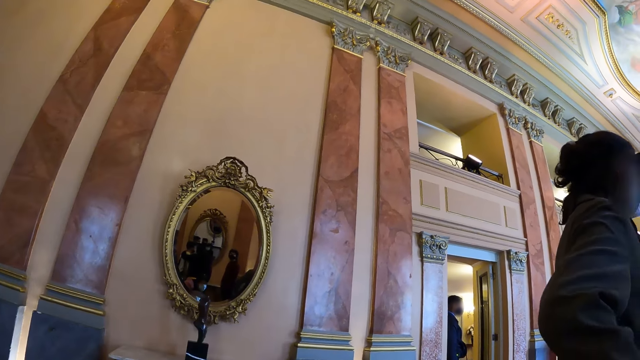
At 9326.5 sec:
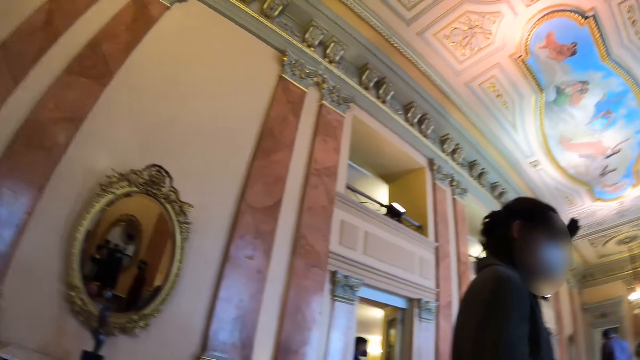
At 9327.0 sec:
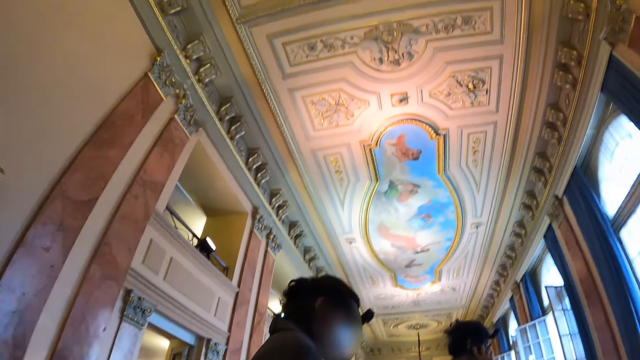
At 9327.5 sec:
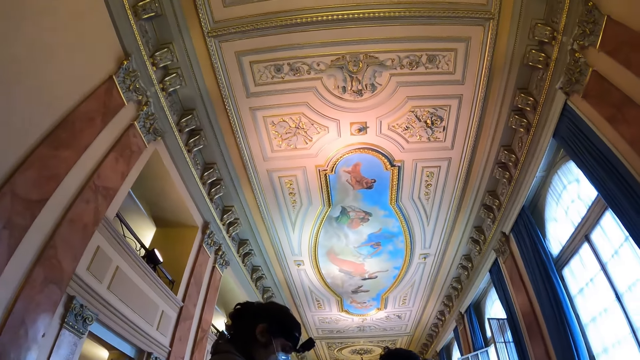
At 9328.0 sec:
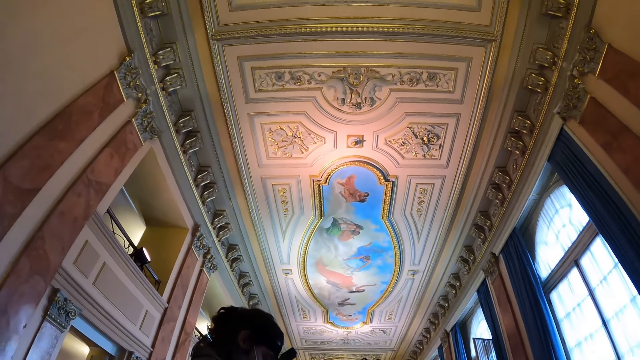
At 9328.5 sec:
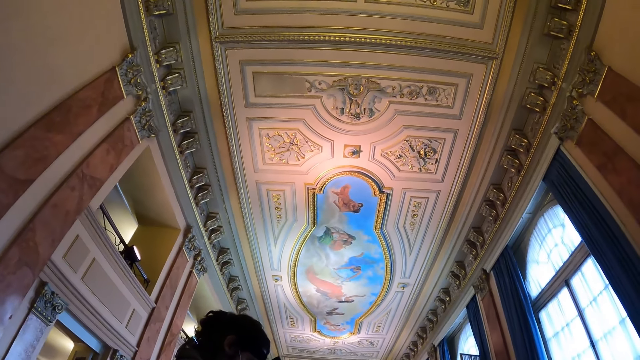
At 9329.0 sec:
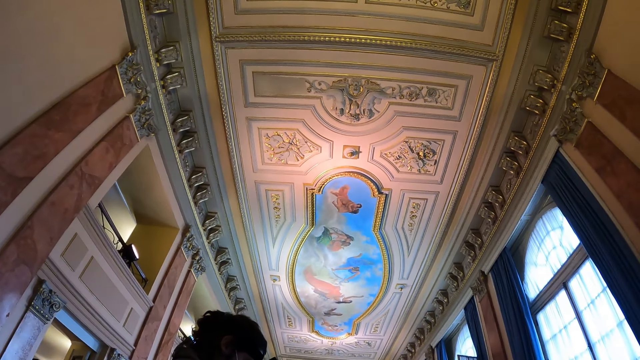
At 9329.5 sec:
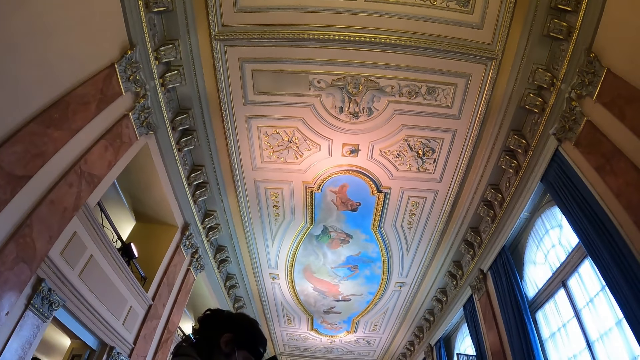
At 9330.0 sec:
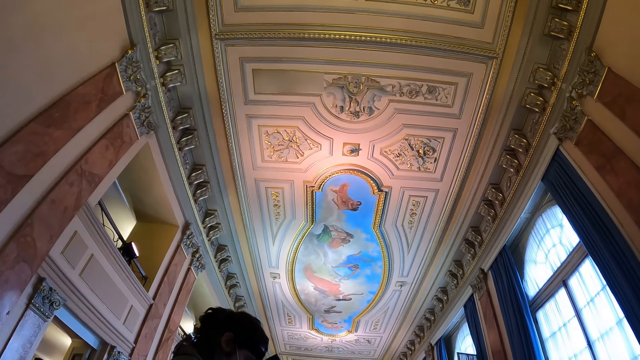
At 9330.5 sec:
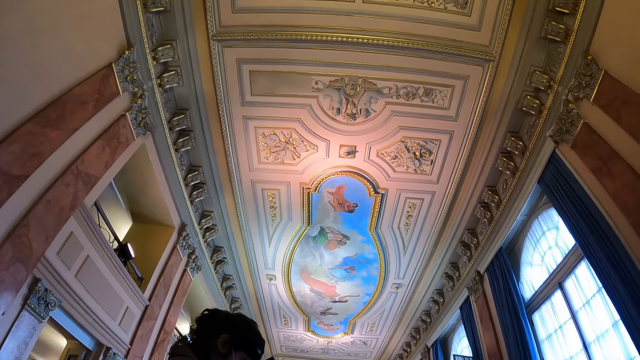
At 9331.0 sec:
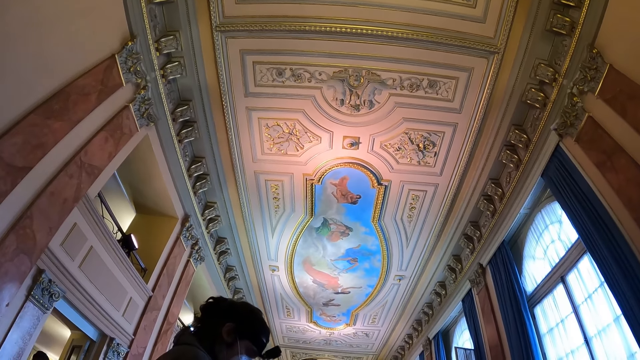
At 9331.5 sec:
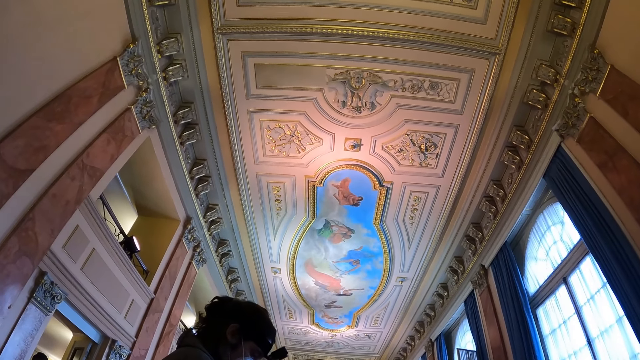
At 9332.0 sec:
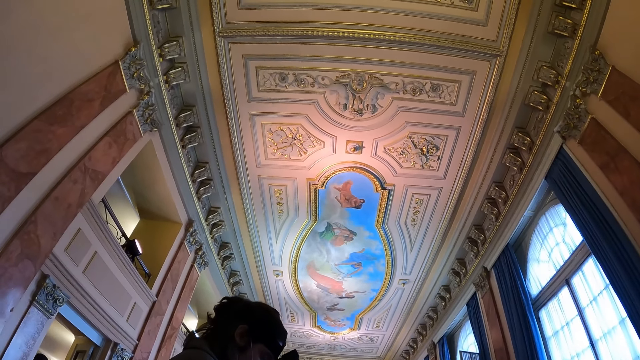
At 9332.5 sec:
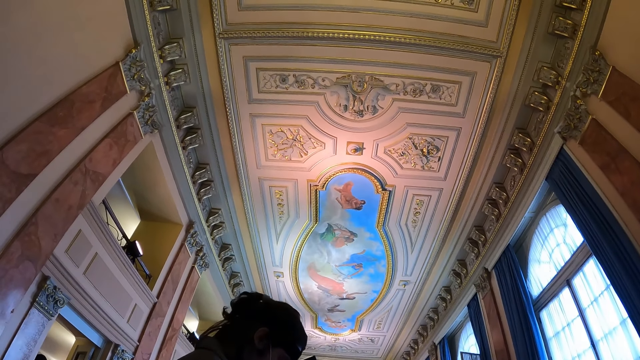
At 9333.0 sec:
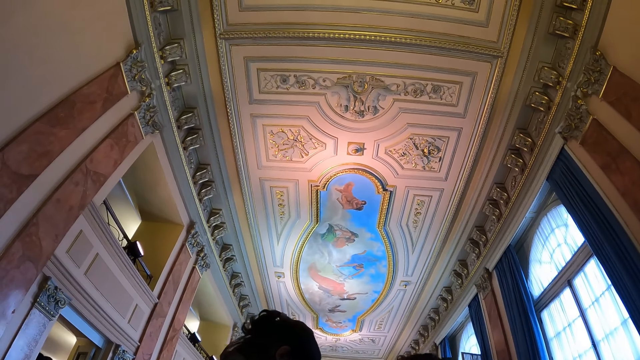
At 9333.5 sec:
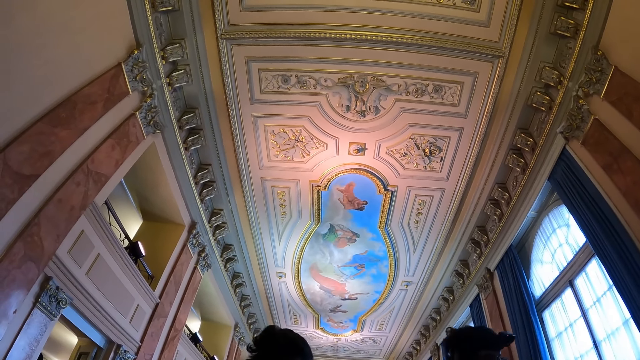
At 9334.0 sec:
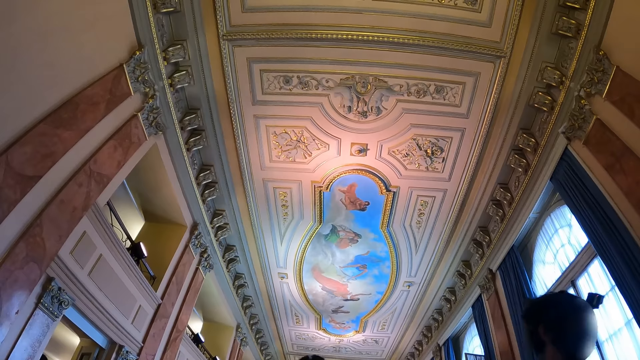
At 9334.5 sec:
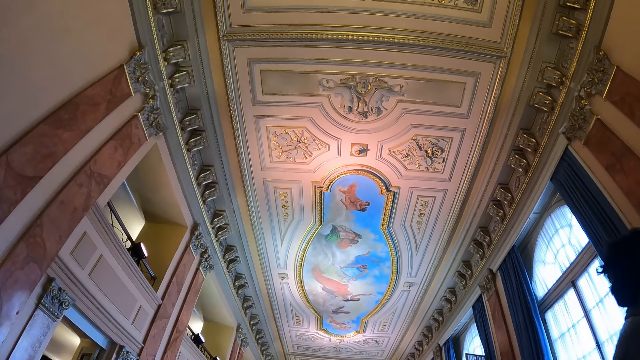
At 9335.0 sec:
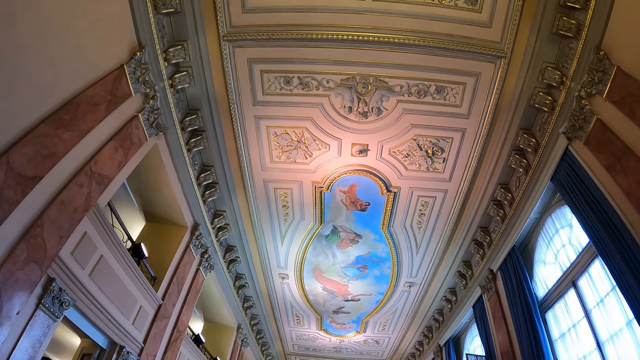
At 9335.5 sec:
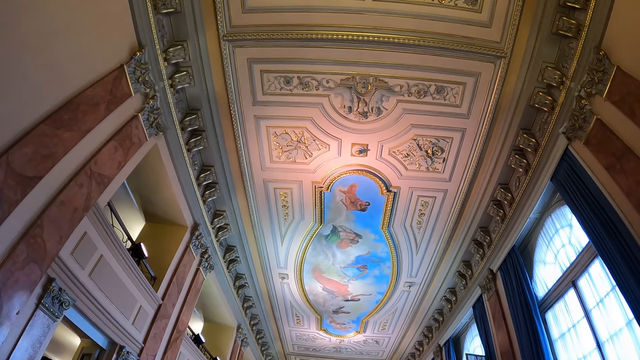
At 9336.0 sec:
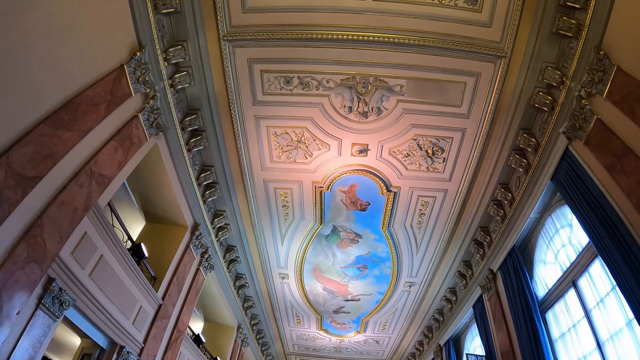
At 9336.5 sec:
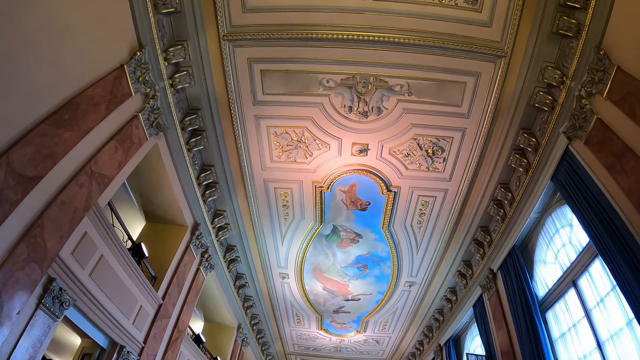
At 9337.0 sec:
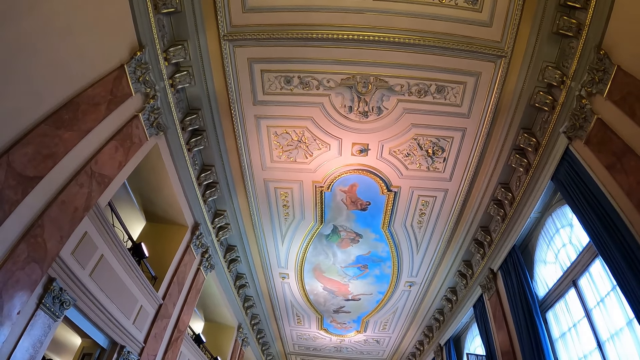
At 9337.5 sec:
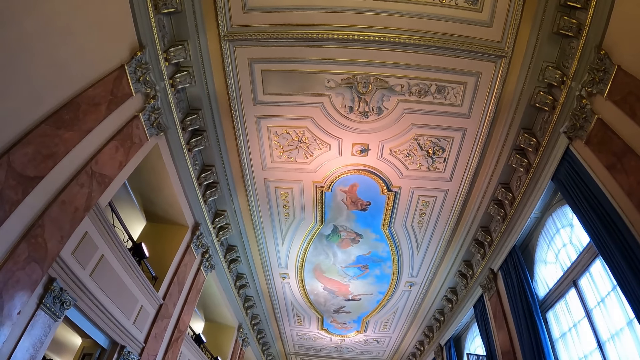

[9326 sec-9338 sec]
The camera wearer looks on the ceiling.

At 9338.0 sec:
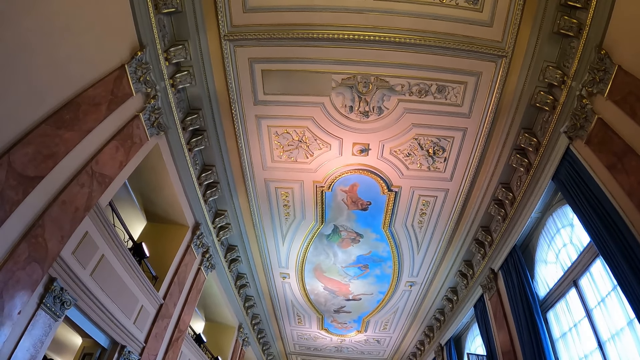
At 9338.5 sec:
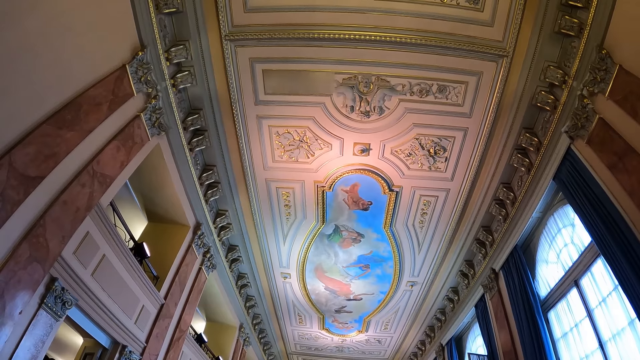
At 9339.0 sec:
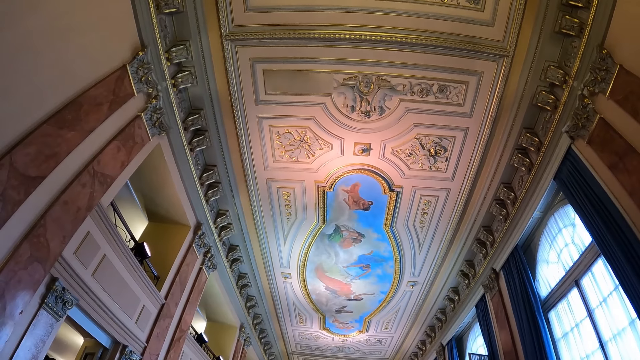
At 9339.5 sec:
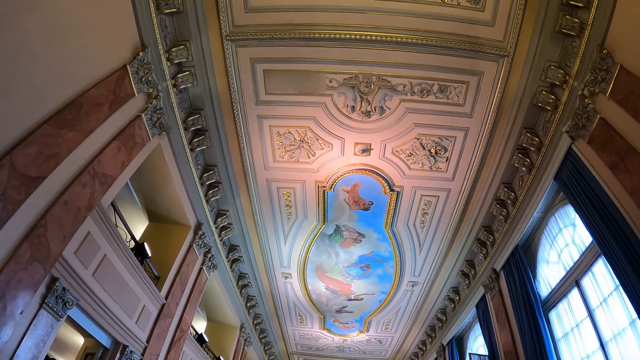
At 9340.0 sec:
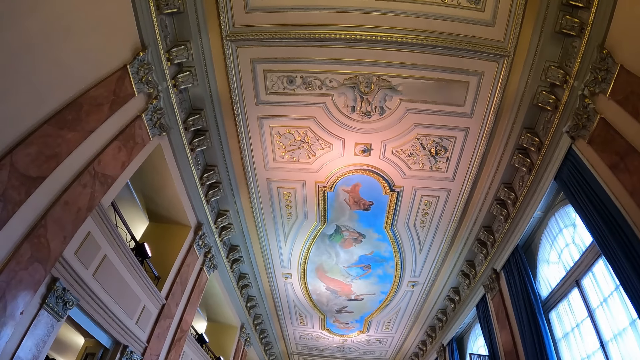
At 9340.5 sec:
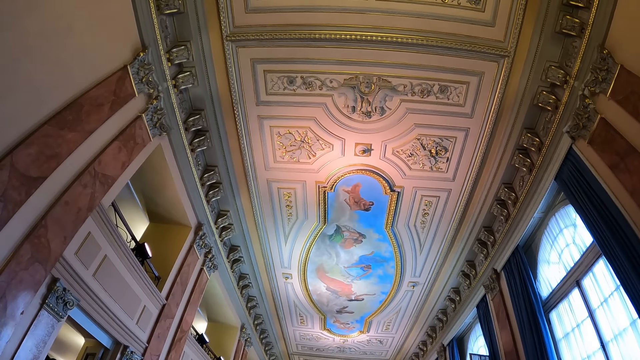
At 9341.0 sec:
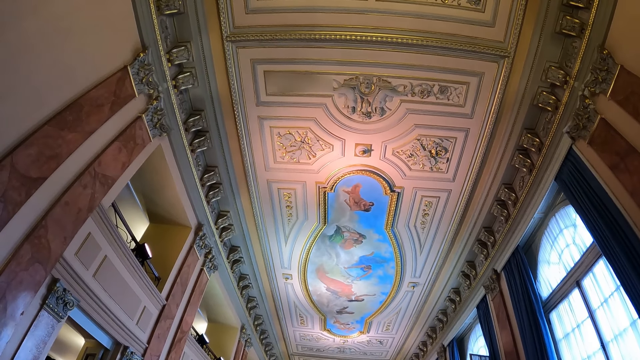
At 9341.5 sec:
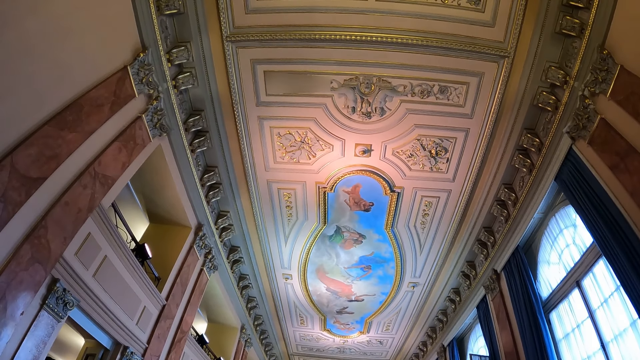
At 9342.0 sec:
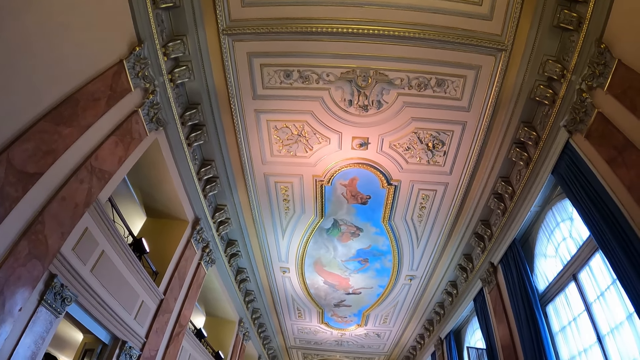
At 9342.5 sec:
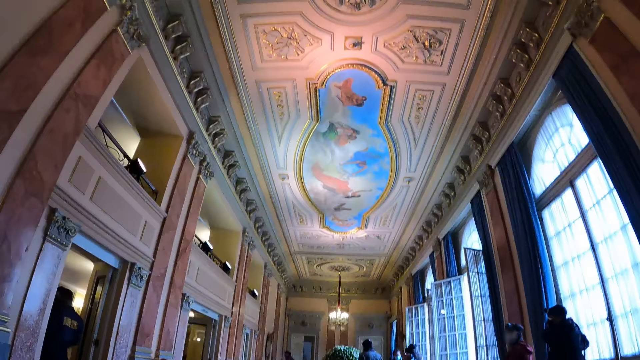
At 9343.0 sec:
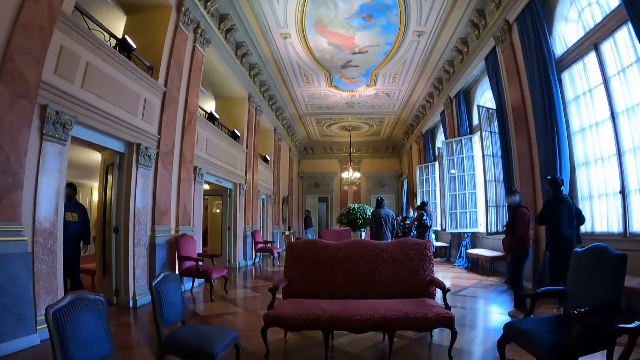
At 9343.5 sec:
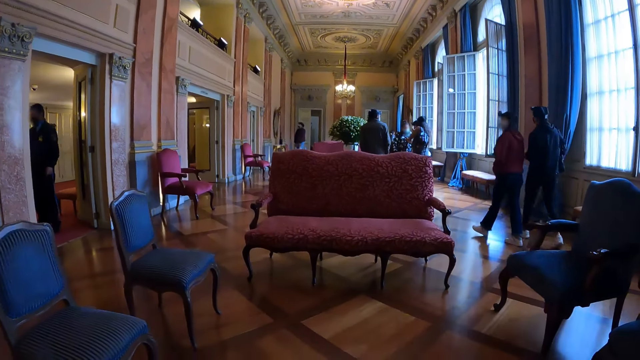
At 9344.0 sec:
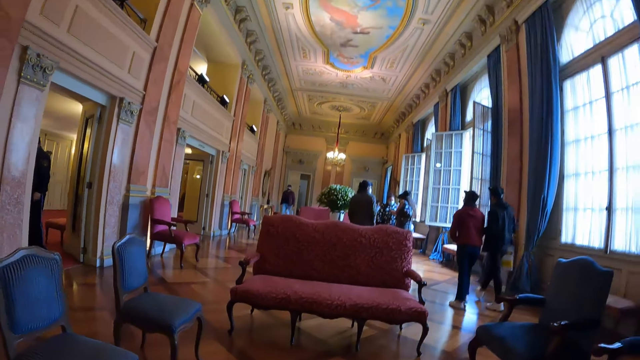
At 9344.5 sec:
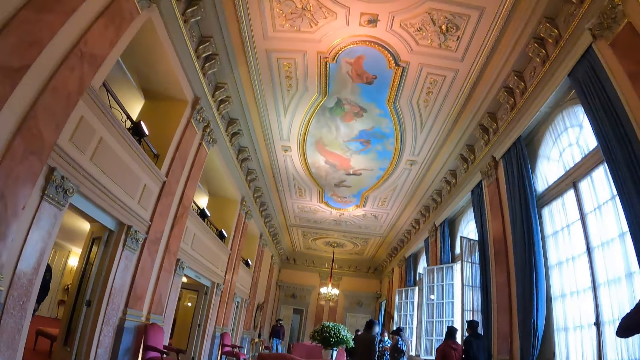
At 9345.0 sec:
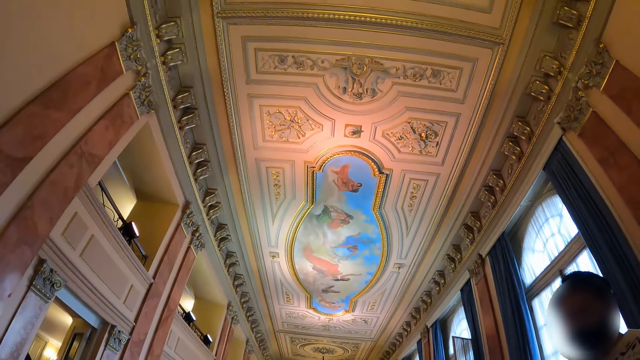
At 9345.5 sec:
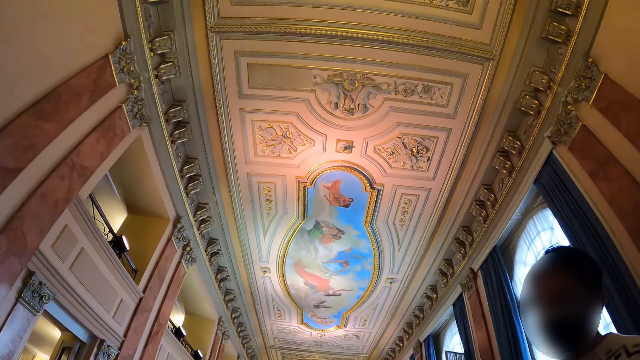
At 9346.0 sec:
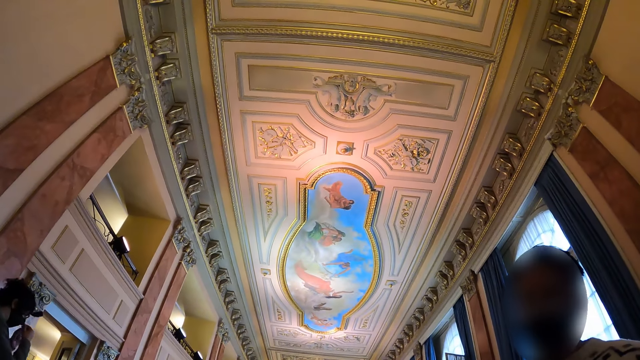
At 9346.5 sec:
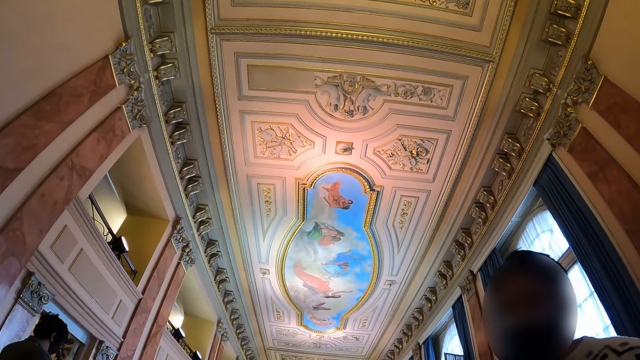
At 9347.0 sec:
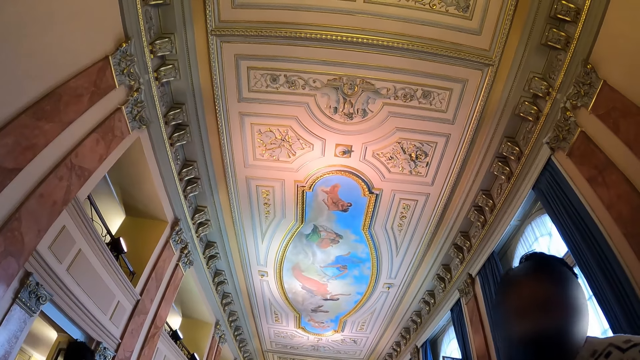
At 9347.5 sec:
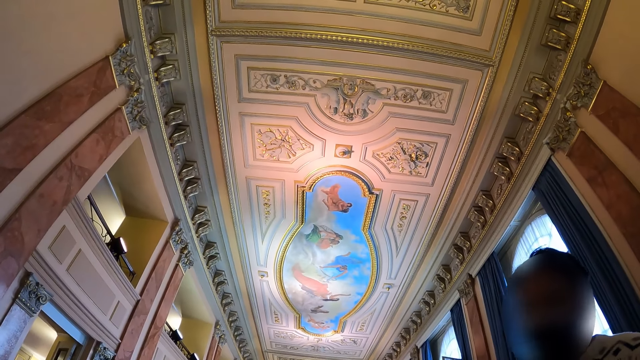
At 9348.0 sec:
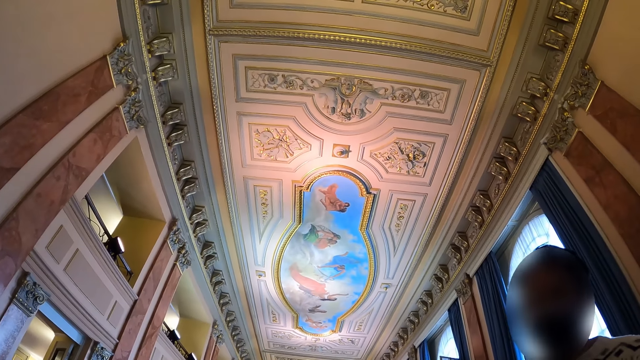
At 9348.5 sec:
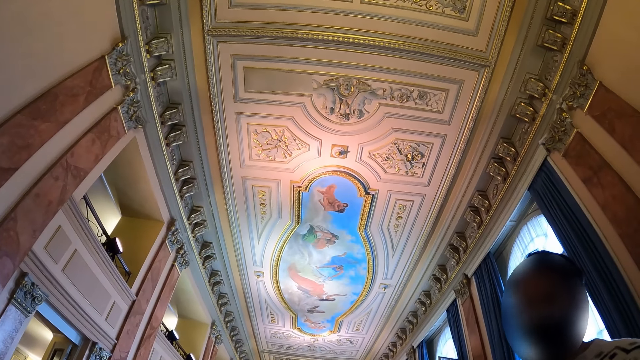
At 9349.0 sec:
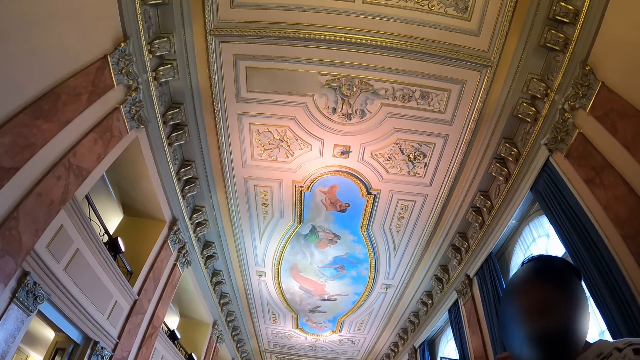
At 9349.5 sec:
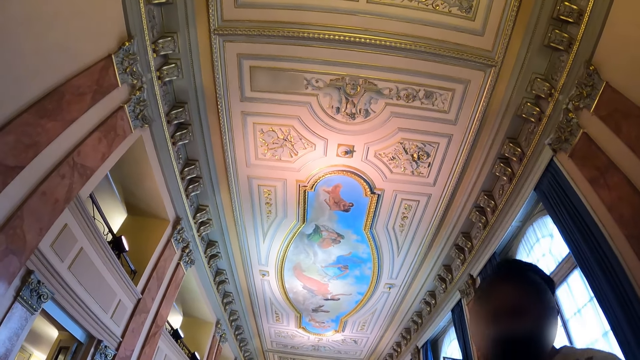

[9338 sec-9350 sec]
The camera wearer looks around the room. They look at the ceiling.
